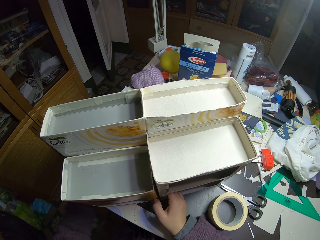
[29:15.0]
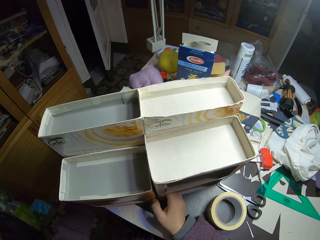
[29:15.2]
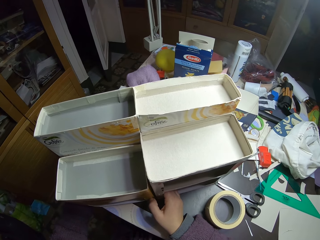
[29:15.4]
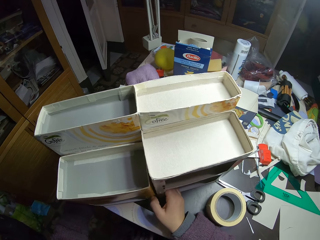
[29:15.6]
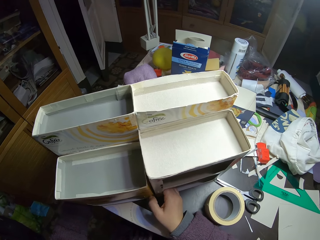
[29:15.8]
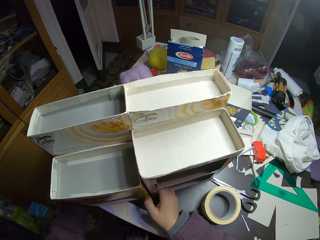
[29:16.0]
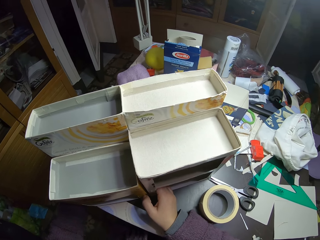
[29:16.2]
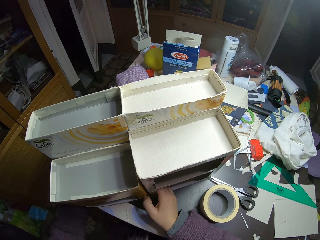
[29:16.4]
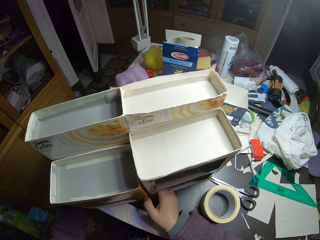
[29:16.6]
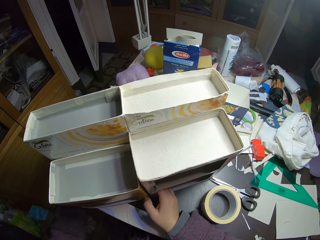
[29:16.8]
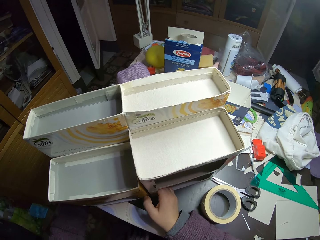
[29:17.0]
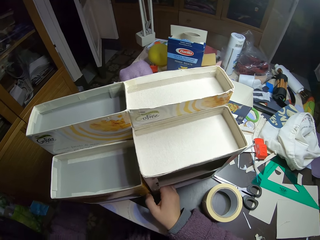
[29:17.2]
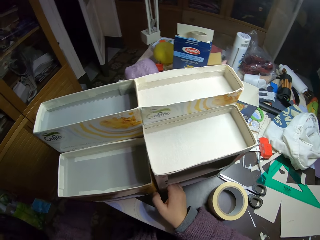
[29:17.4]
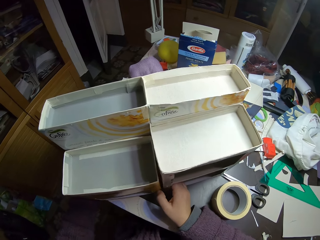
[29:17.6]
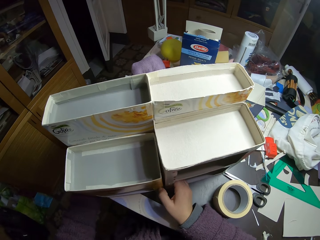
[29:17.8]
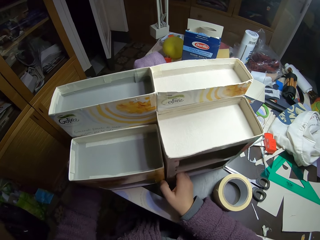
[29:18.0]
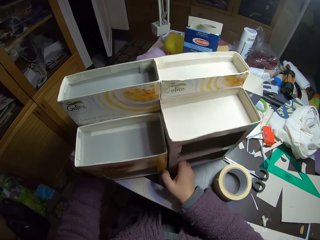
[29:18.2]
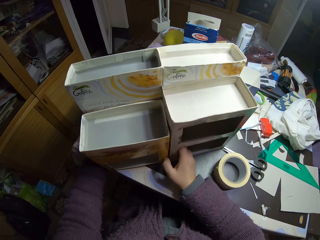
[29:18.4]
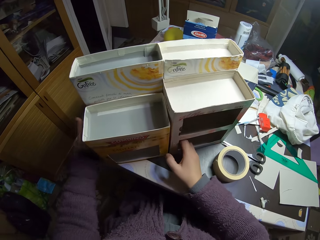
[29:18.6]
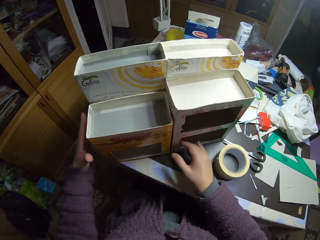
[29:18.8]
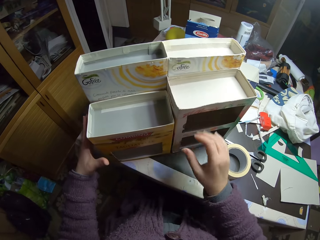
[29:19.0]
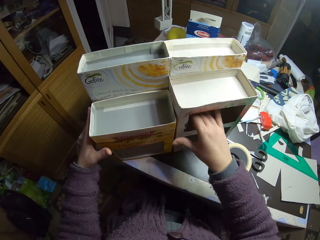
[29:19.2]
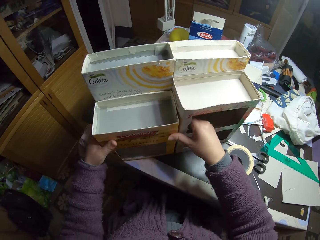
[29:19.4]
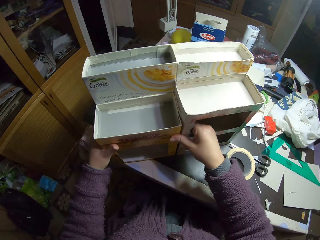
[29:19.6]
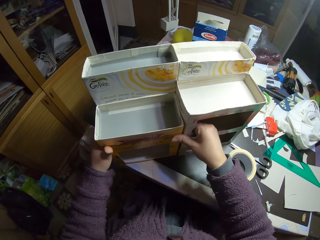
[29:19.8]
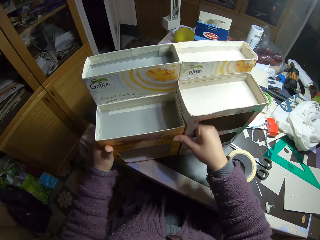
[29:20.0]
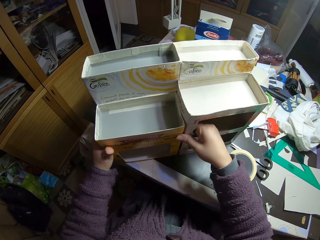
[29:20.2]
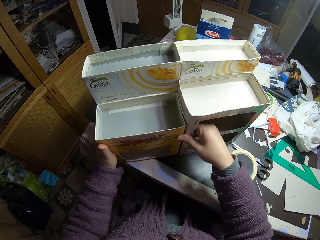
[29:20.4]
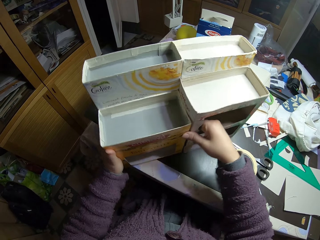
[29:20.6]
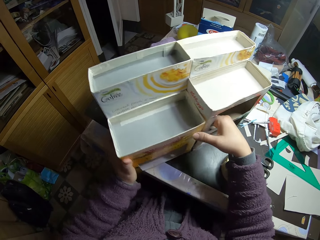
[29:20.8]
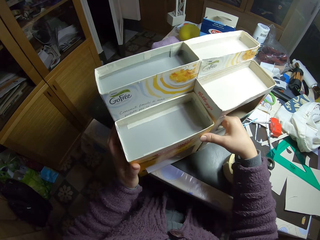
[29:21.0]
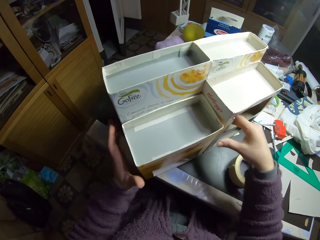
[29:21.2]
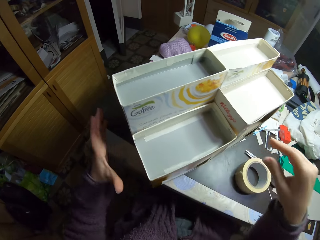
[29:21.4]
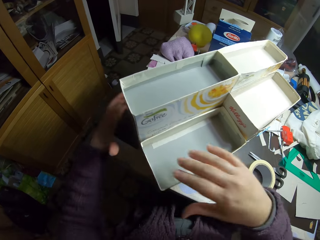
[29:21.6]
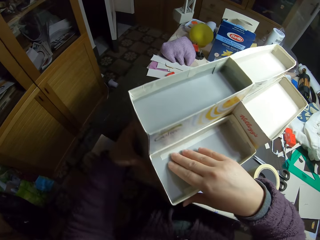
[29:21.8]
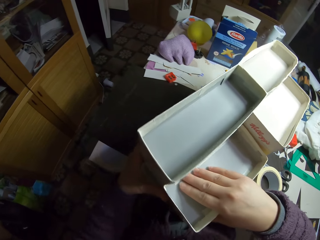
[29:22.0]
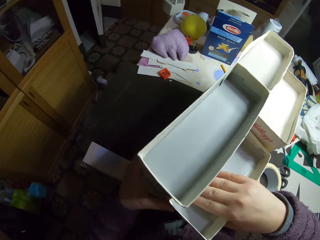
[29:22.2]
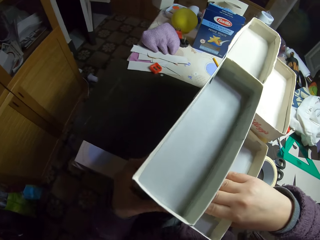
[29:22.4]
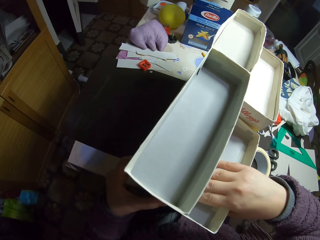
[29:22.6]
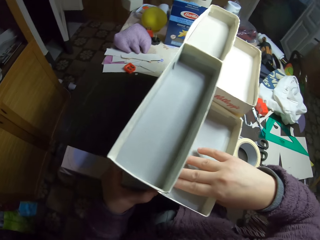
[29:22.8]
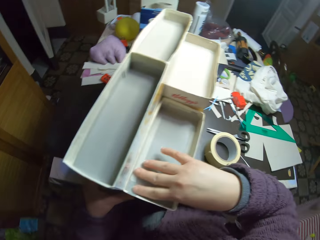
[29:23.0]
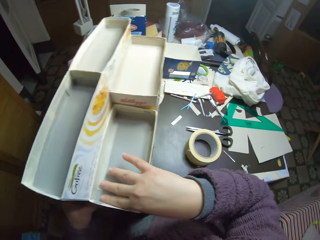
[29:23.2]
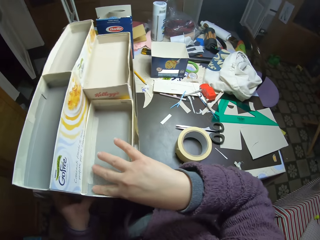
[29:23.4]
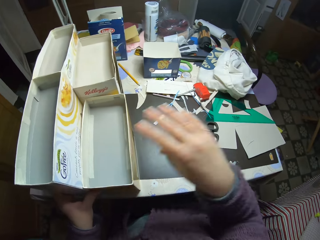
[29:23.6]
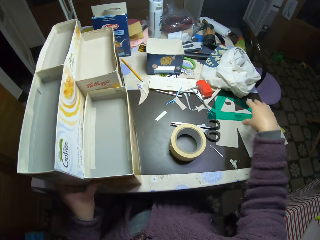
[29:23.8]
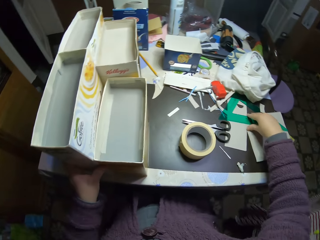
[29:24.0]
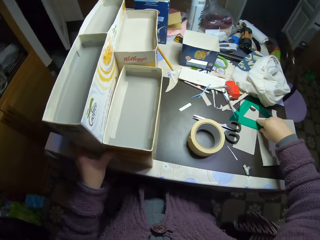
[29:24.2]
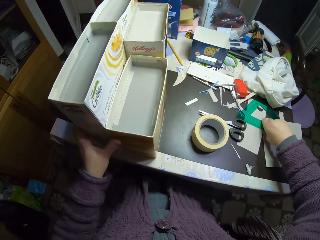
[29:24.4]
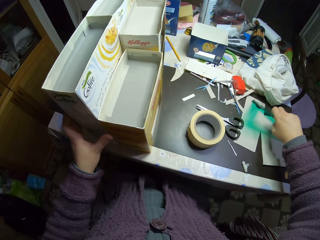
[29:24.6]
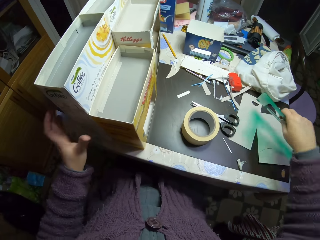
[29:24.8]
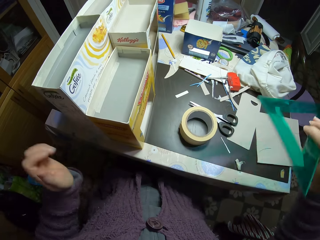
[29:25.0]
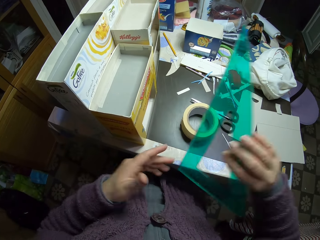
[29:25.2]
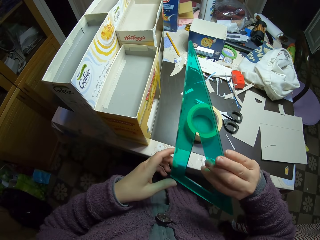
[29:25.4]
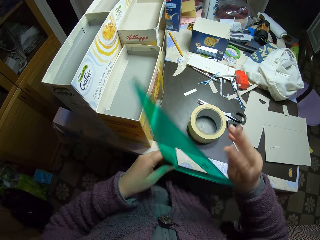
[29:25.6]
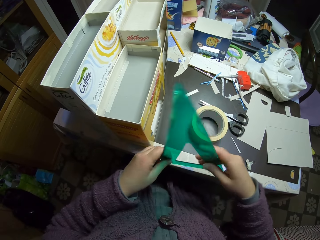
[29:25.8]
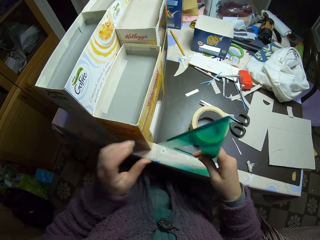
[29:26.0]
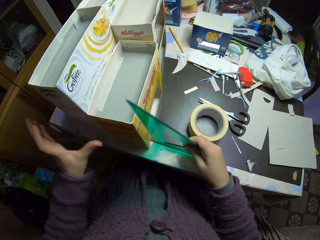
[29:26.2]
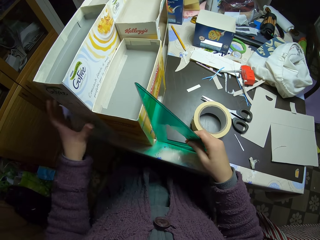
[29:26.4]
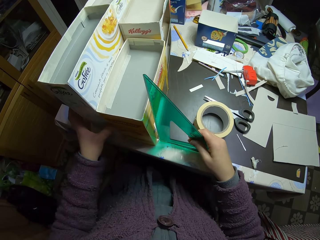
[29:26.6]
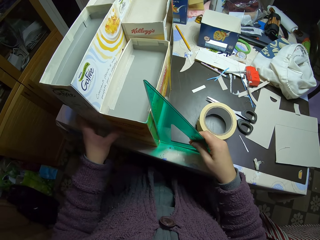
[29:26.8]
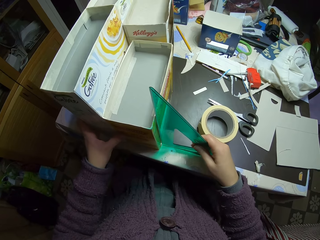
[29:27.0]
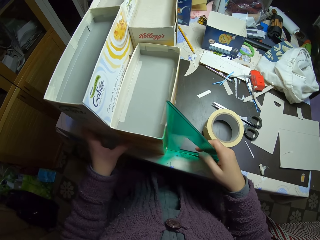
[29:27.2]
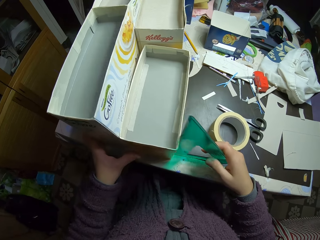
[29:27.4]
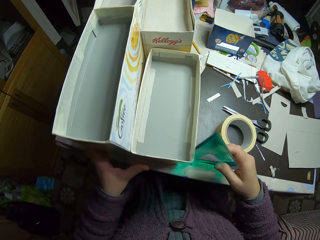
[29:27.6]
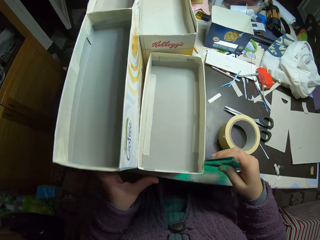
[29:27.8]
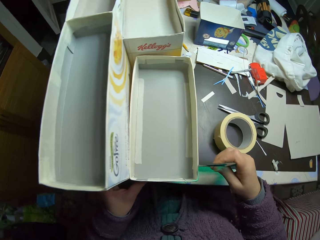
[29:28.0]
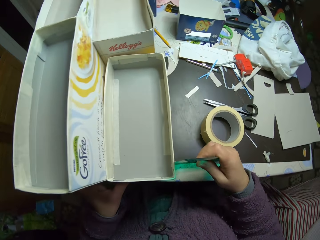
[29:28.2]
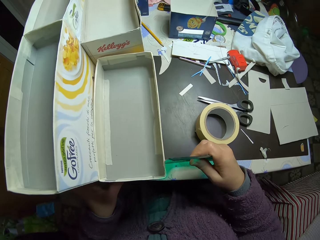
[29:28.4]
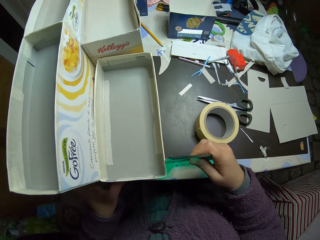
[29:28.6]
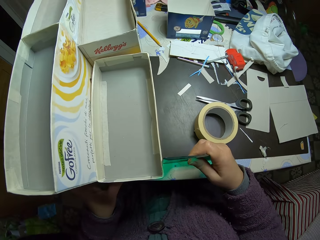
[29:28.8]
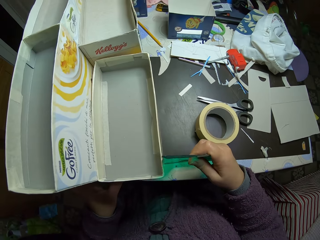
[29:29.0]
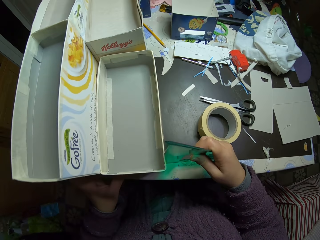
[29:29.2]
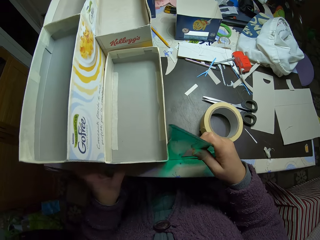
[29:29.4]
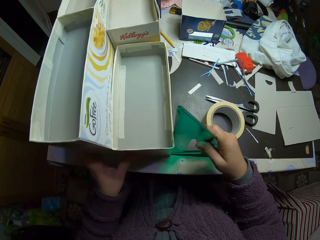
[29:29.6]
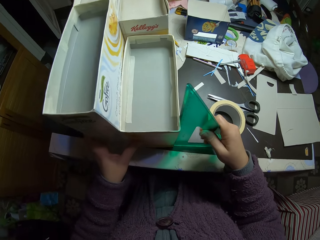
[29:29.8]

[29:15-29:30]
The camera wearer turns the craft boxes. They pick a set square from the table. They measure the width of the cartons on the table with the set square.

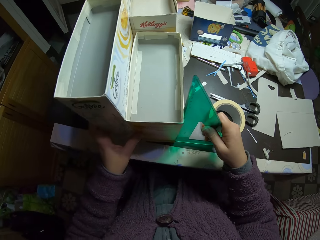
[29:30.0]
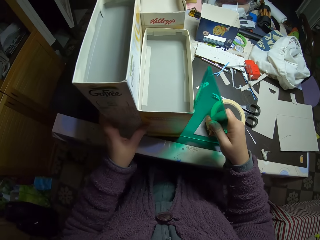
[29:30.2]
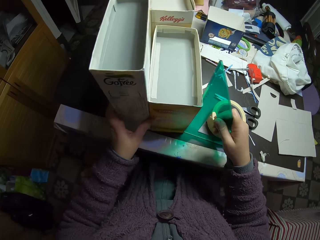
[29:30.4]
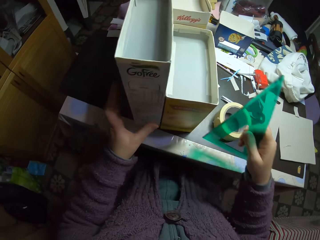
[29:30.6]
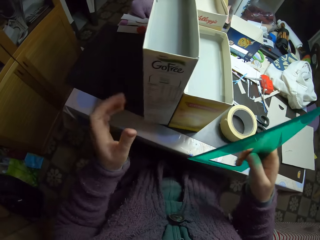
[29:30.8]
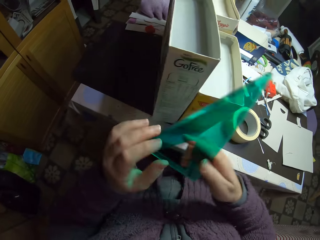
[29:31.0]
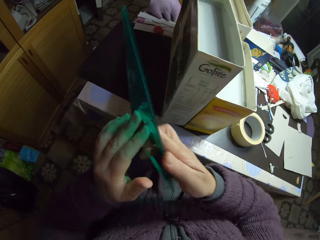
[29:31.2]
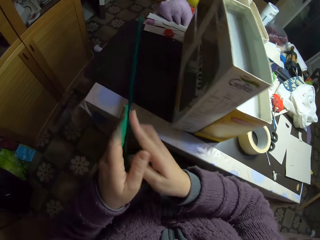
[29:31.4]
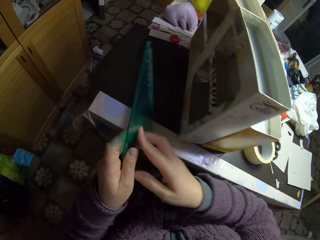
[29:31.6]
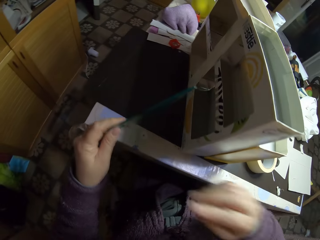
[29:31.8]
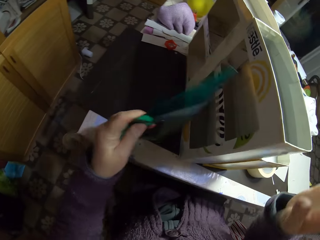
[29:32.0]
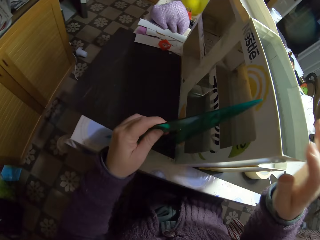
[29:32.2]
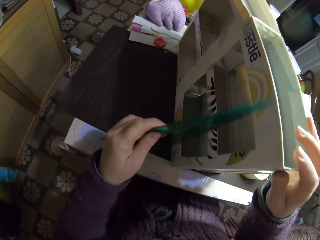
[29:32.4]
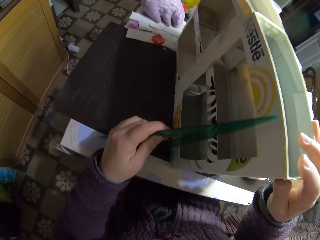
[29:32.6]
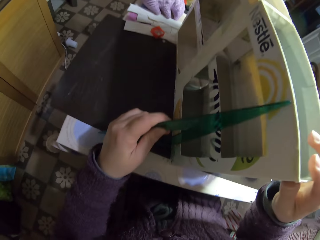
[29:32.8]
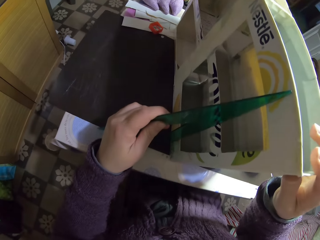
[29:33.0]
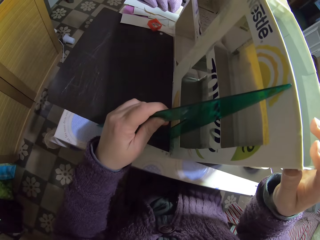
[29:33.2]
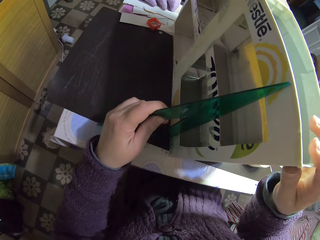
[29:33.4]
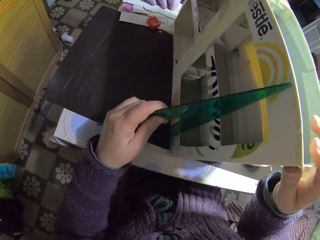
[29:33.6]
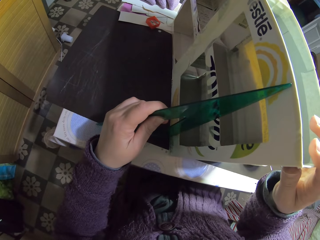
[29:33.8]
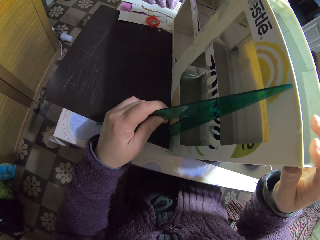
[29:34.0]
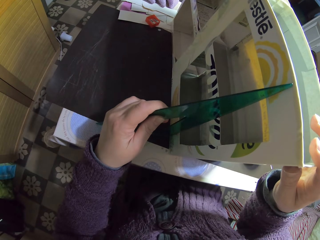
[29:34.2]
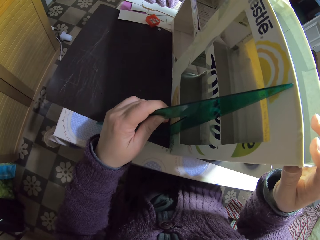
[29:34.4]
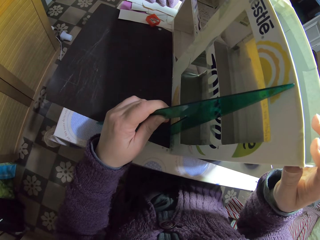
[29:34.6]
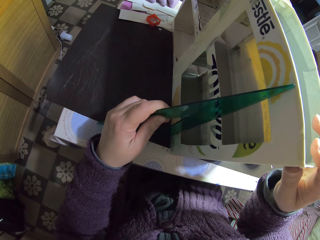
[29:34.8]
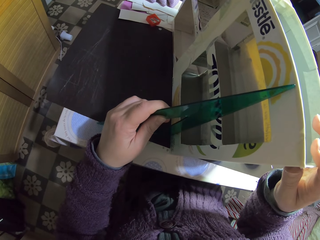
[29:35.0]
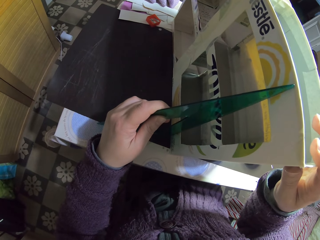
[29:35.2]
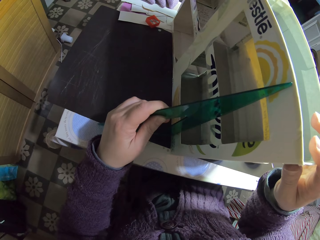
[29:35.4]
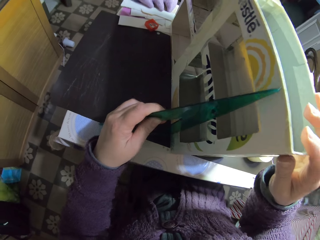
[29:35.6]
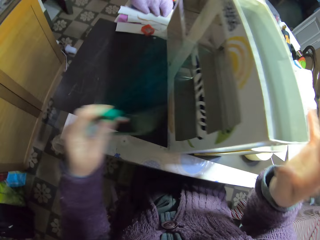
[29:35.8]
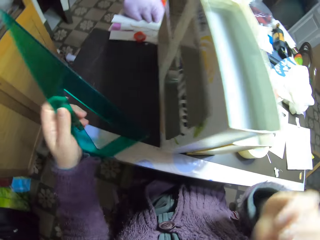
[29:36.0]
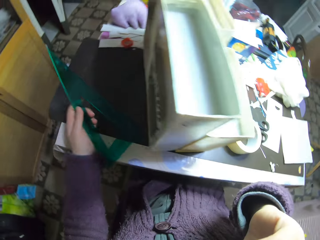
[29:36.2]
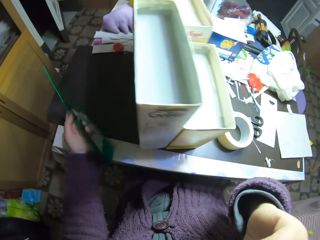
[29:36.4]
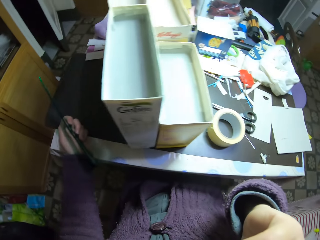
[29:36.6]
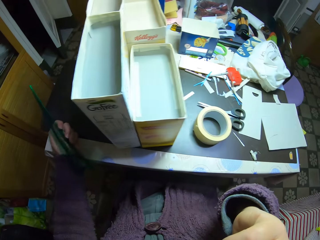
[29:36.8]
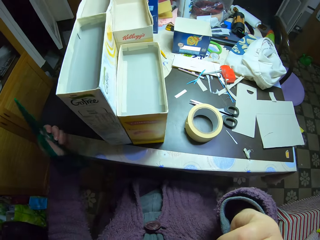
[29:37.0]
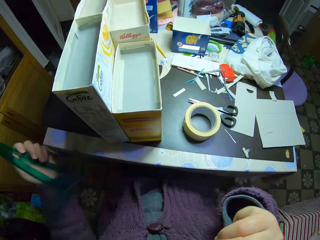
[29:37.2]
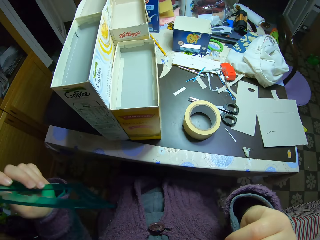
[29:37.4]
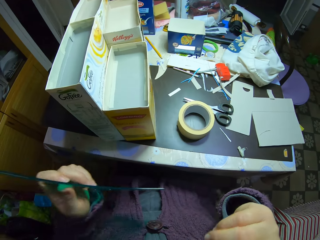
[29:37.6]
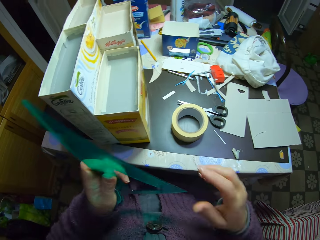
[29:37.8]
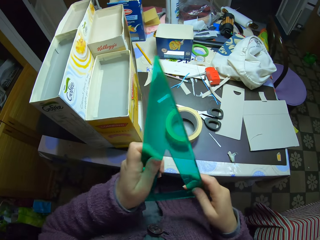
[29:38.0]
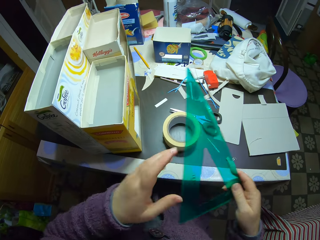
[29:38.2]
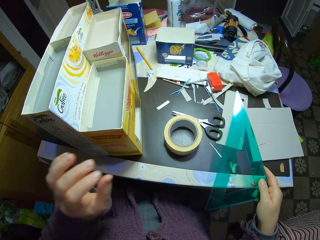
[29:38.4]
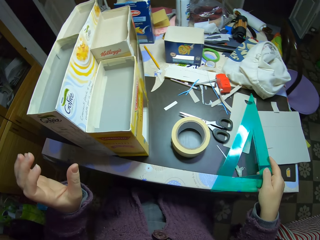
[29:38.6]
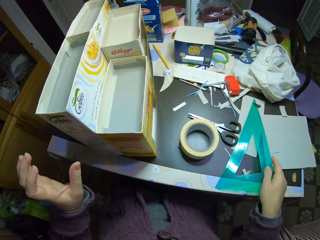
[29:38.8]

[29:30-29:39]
The camera wearer moves the triangular ruler and measures the width of the craft box.
